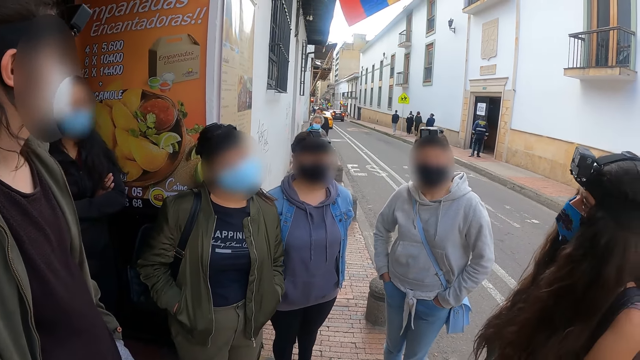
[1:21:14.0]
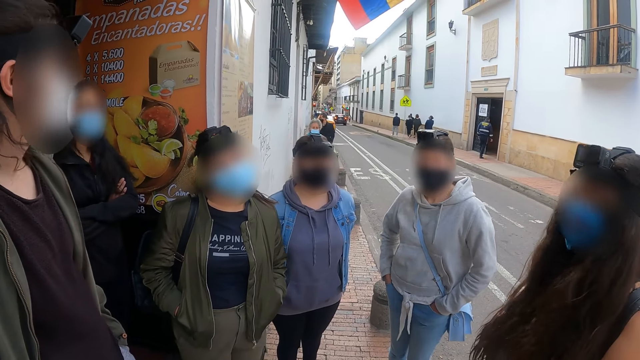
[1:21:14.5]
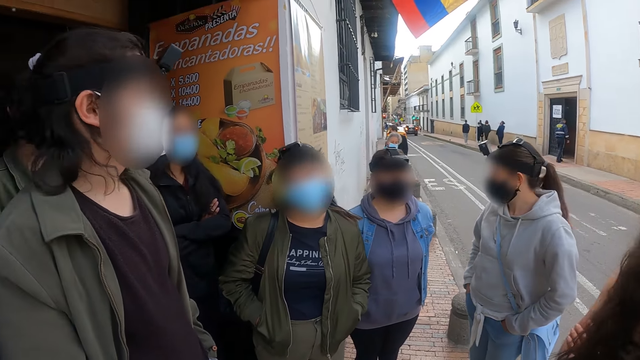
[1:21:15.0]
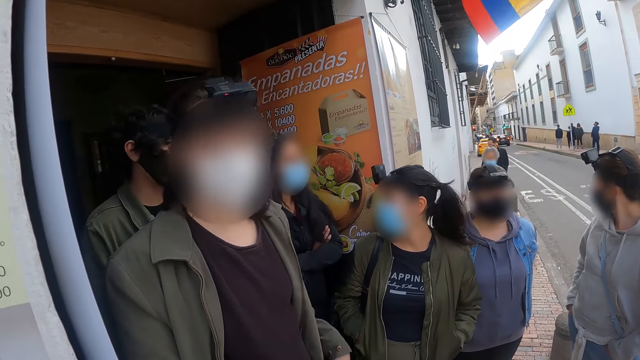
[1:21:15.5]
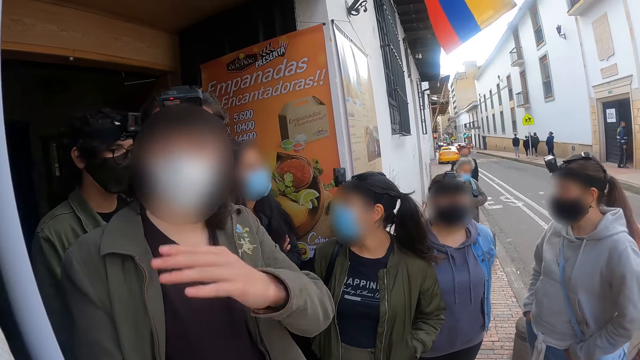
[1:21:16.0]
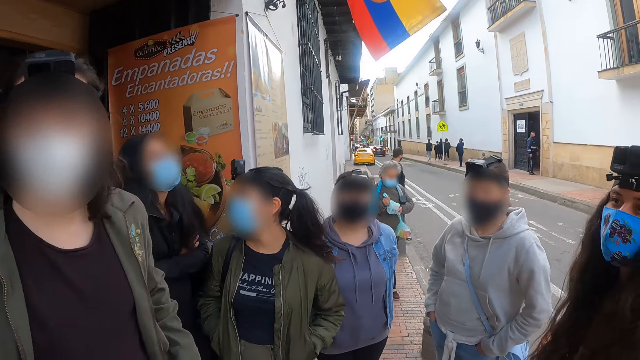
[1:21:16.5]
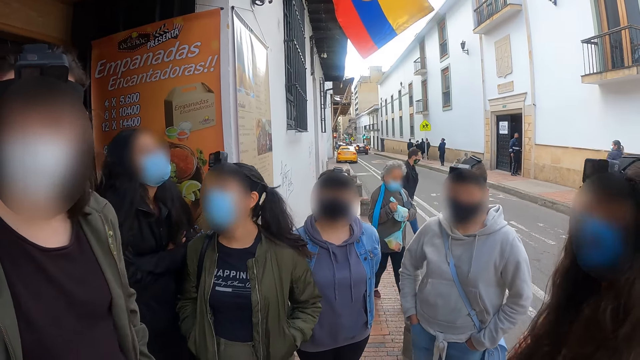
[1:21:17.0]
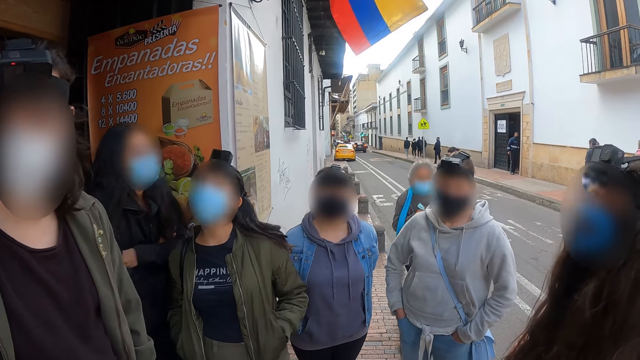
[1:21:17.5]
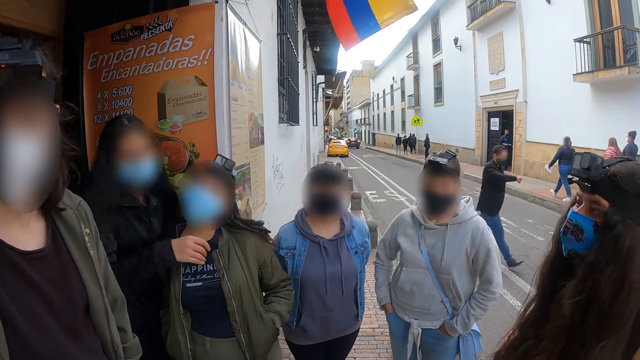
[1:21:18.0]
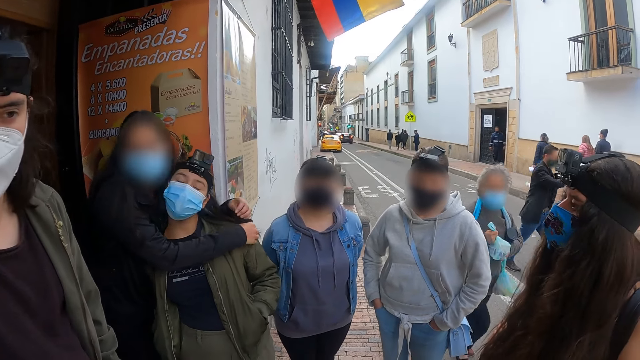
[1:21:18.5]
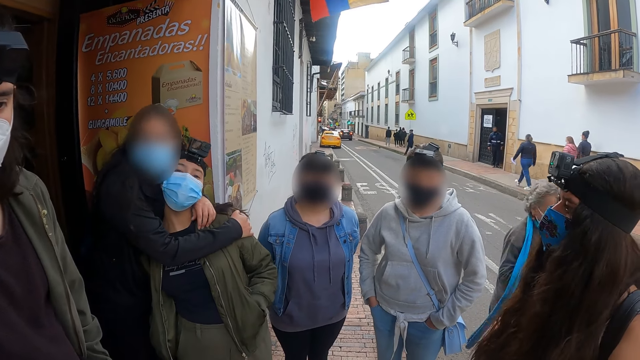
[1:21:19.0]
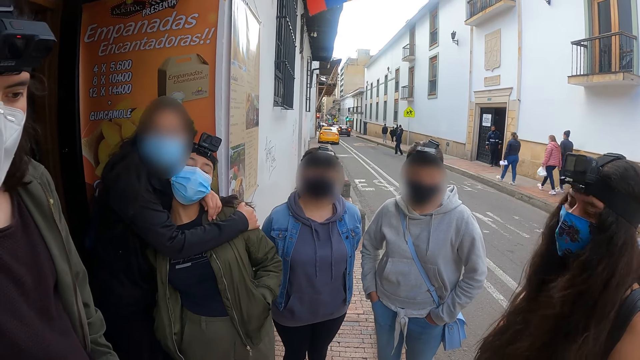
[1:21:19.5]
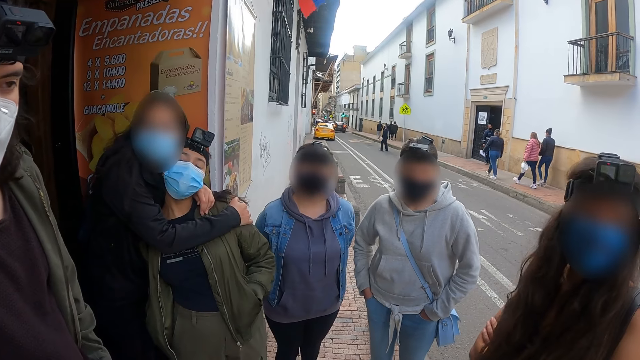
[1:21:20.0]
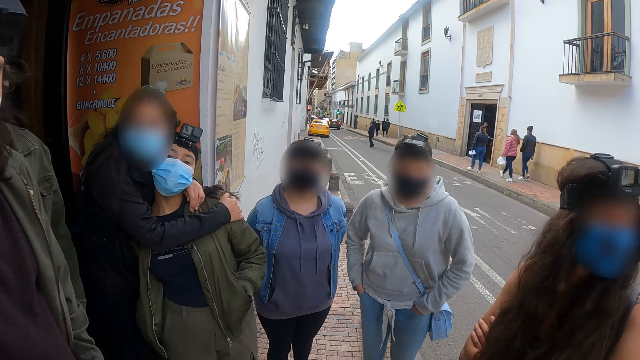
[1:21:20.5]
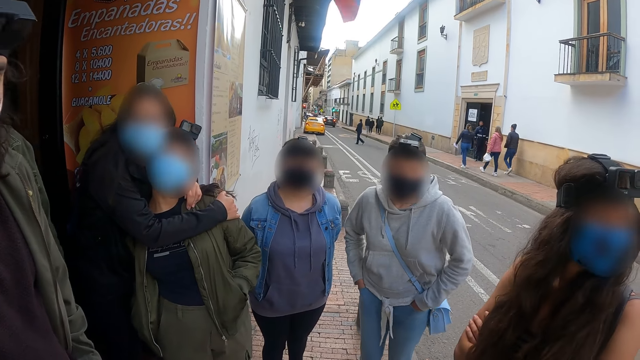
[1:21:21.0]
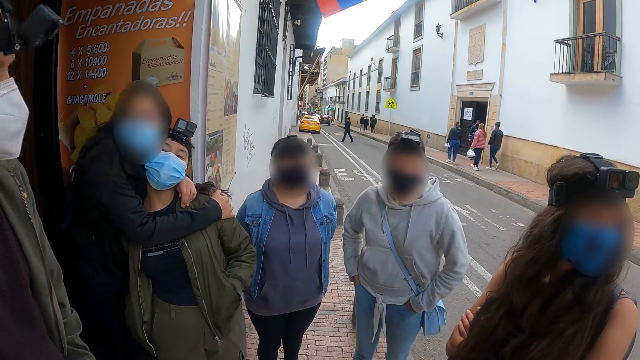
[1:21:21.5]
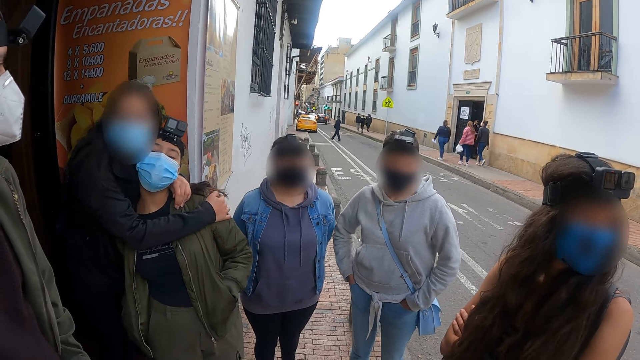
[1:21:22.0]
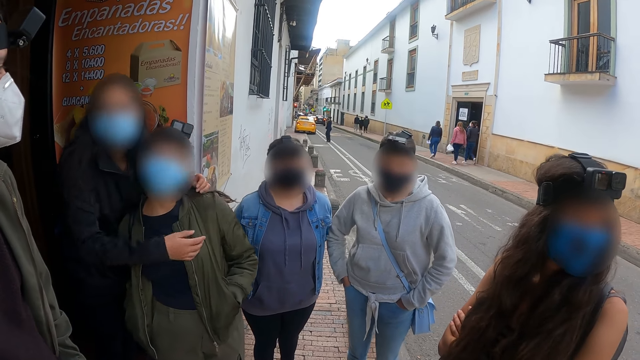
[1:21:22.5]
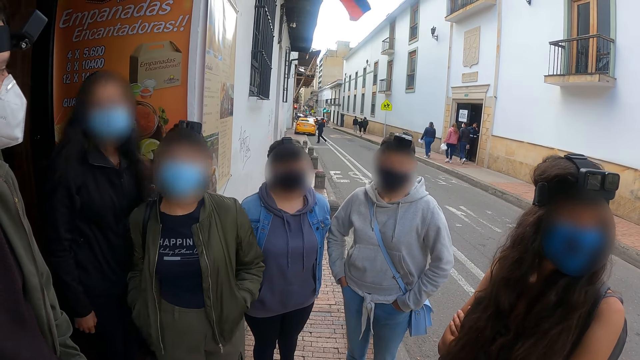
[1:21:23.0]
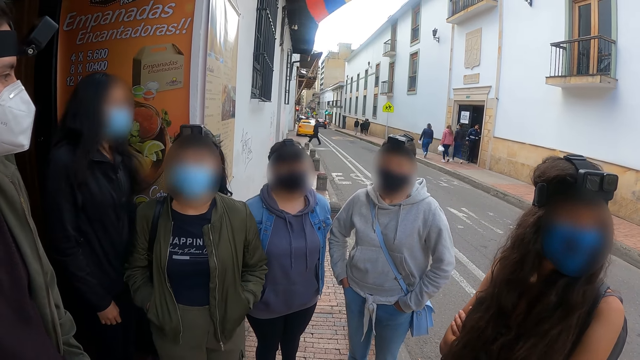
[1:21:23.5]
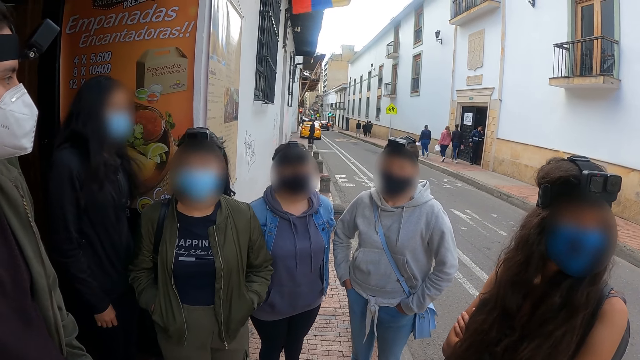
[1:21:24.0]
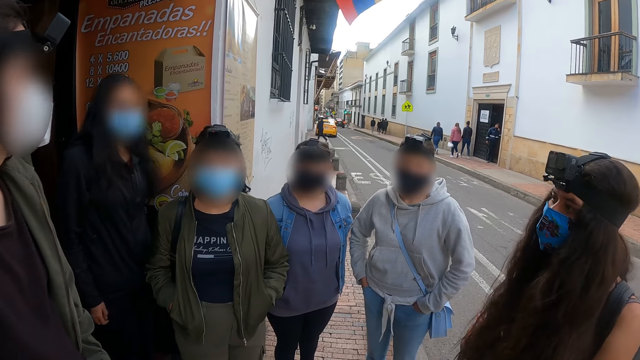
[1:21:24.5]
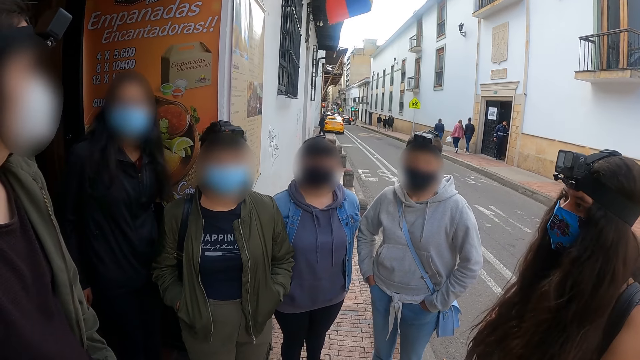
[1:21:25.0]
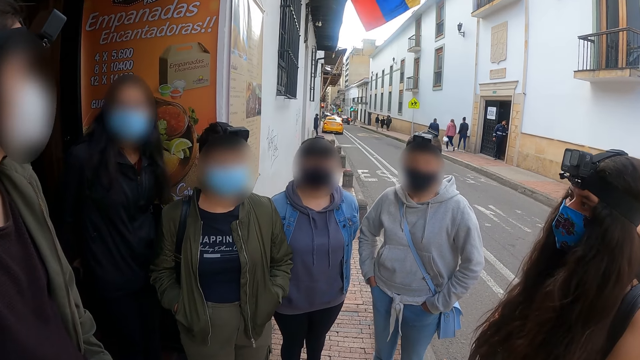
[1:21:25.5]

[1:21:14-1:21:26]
The camera wearer moves their left hand. They stand on the sidewalk with colleagues. A person puts hands on the shoulders of another person. The camera wearer stares outside. The first person moves hands from the shoulders of the other person.

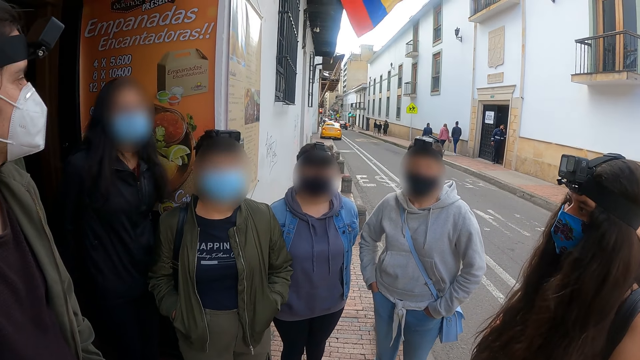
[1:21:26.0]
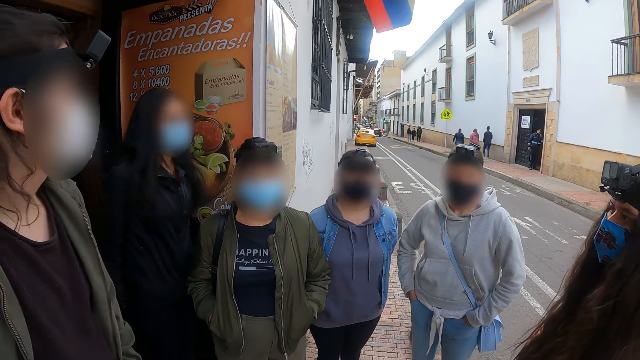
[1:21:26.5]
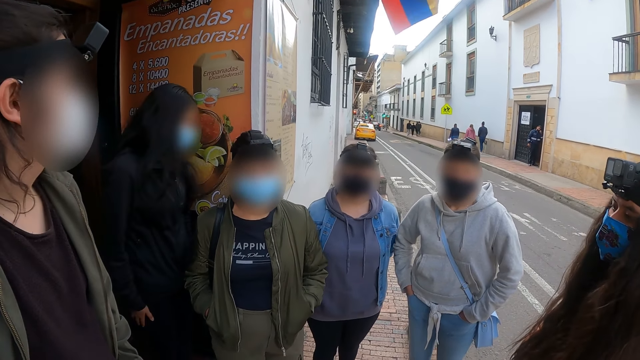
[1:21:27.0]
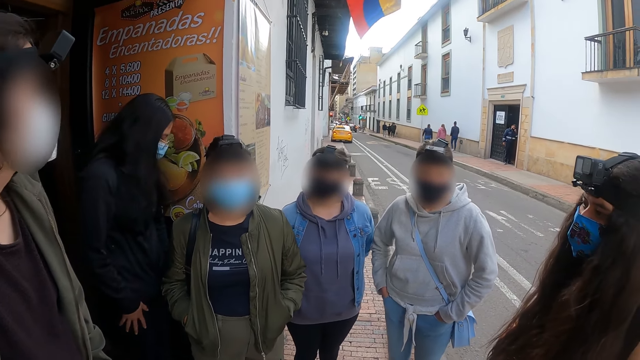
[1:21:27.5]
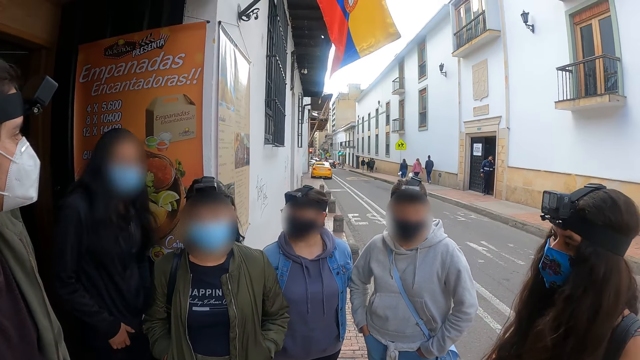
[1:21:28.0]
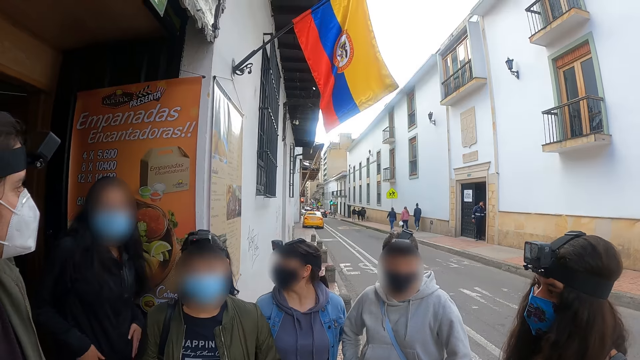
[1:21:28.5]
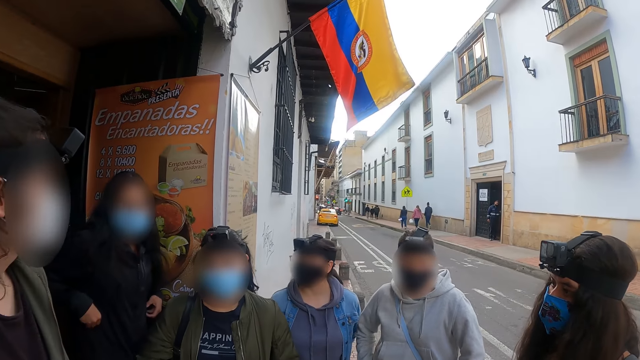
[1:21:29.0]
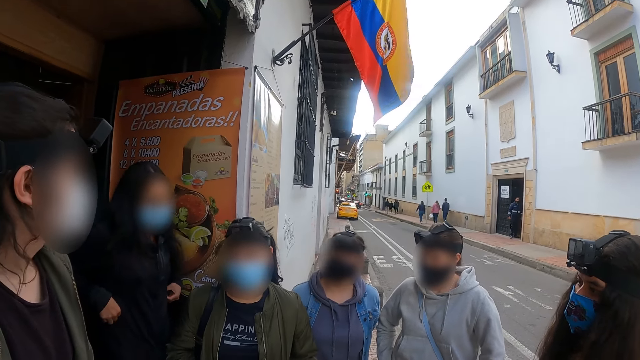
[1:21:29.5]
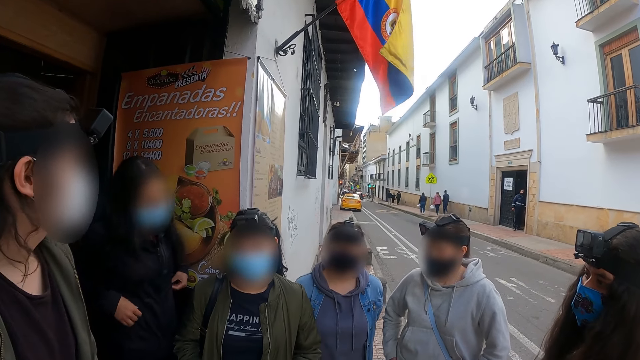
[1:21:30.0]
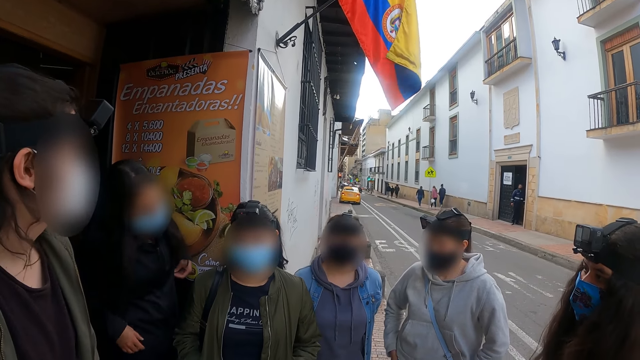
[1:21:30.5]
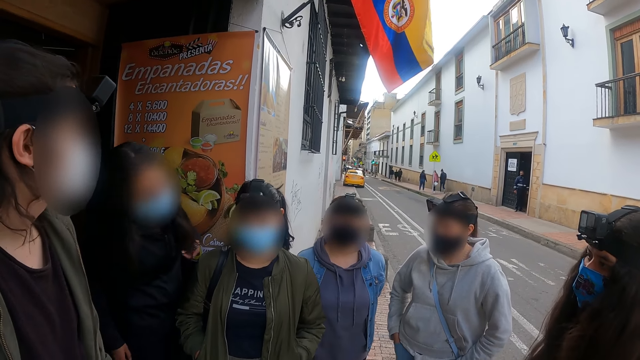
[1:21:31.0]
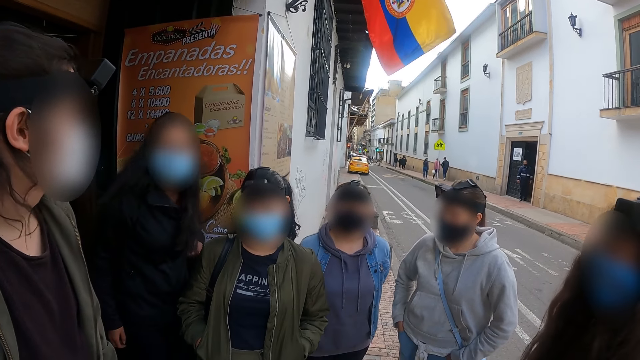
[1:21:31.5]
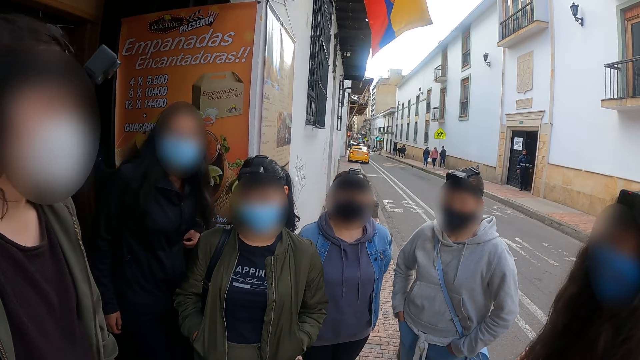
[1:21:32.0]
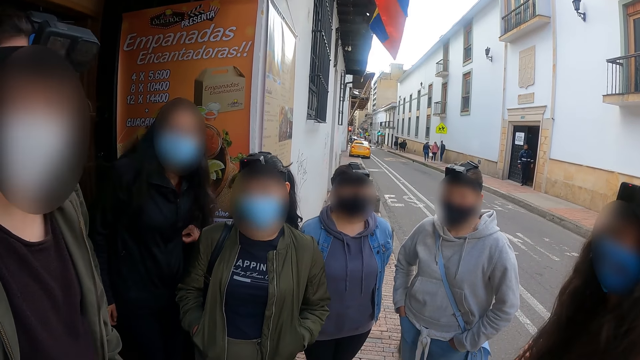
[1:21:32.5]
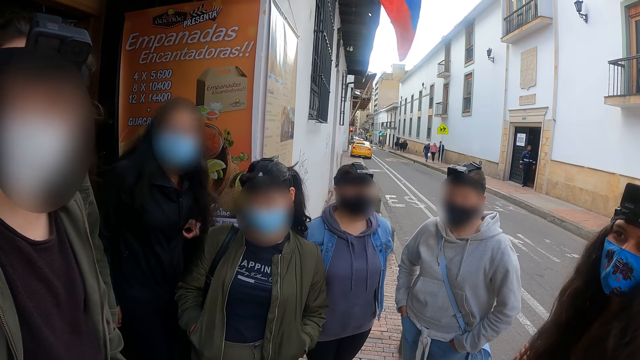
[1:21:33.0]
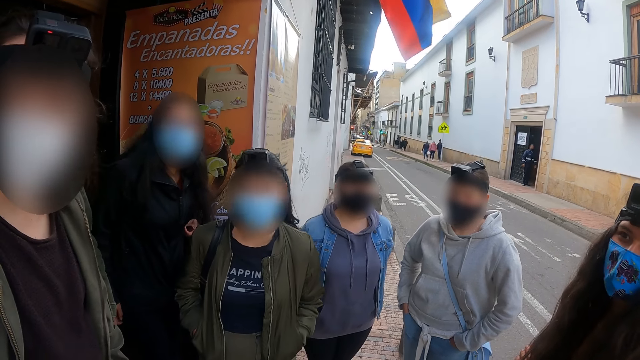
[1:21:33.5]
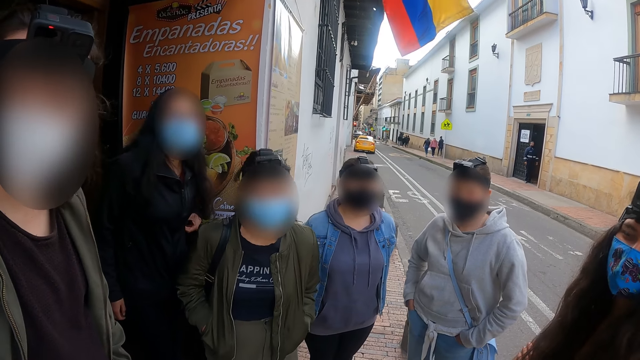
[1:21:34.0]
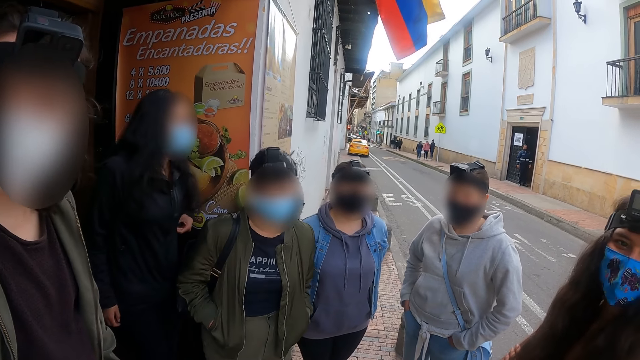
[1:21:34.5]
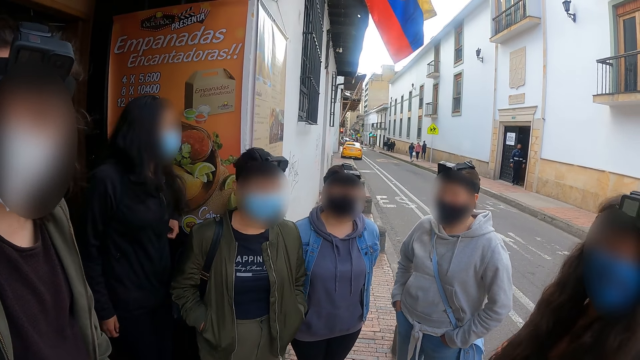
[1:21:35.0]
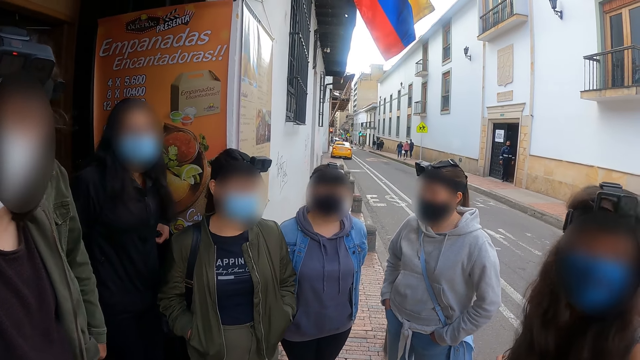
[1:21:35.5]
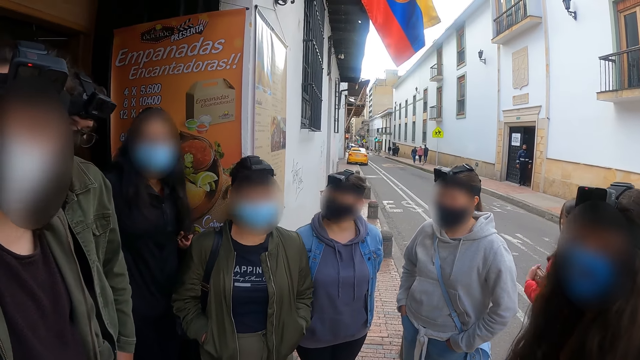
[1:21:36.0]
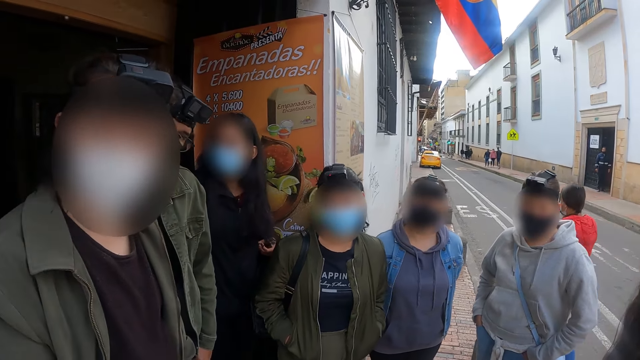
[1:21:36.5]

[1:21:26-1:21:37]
The camera wearer stares outside.
